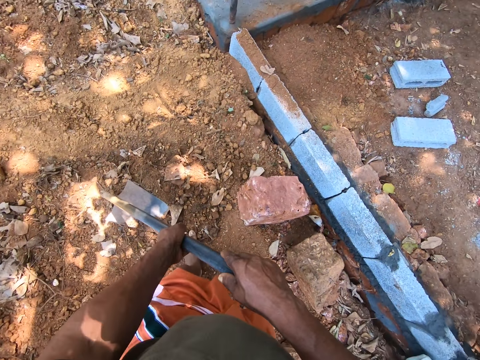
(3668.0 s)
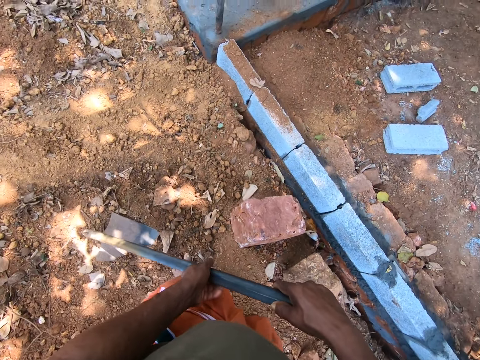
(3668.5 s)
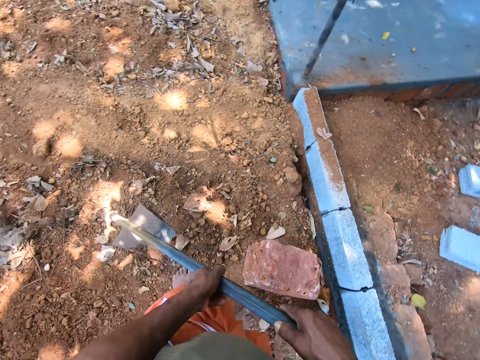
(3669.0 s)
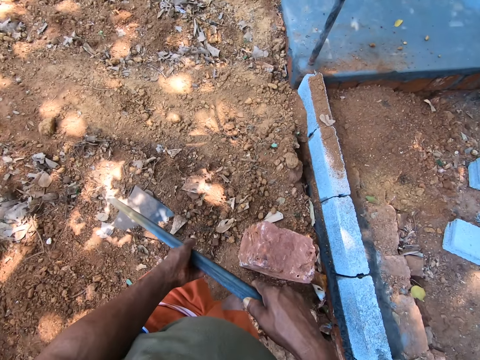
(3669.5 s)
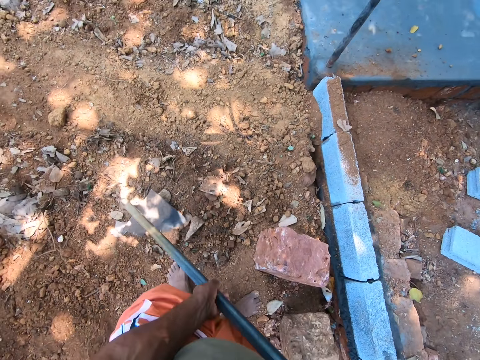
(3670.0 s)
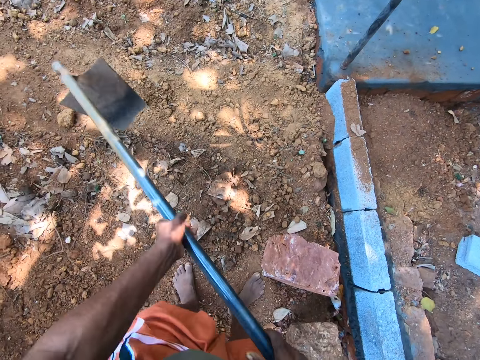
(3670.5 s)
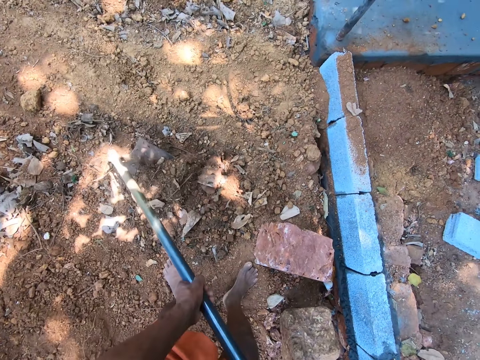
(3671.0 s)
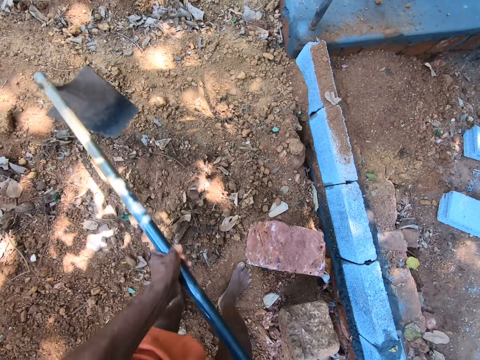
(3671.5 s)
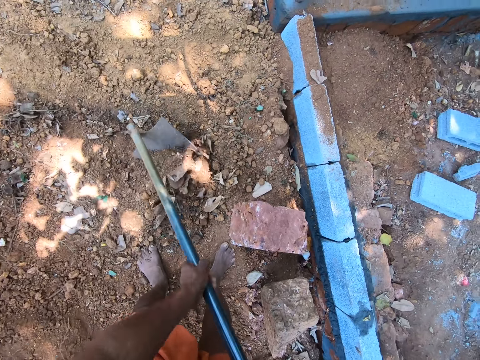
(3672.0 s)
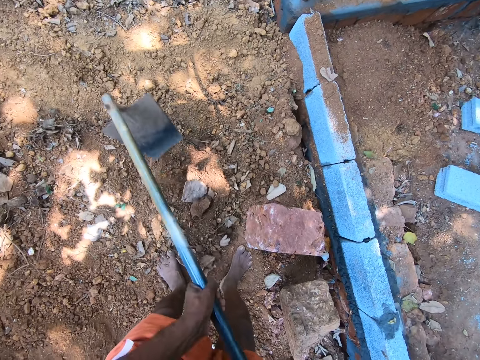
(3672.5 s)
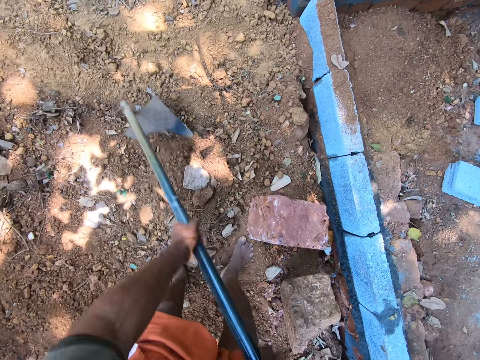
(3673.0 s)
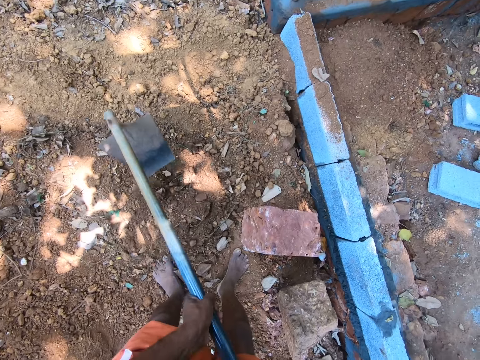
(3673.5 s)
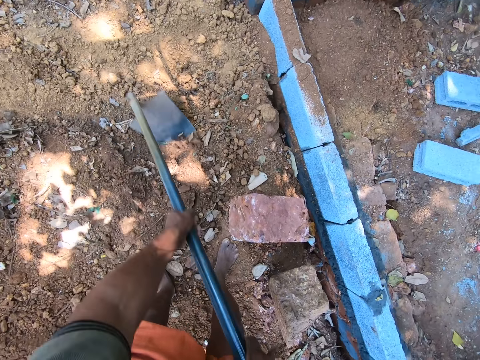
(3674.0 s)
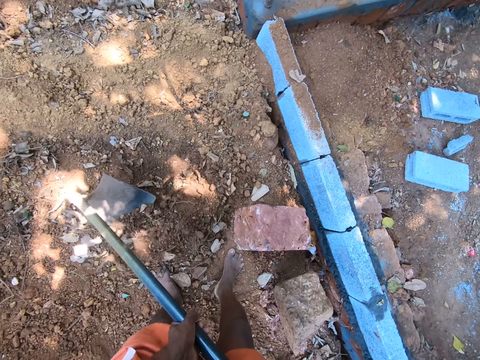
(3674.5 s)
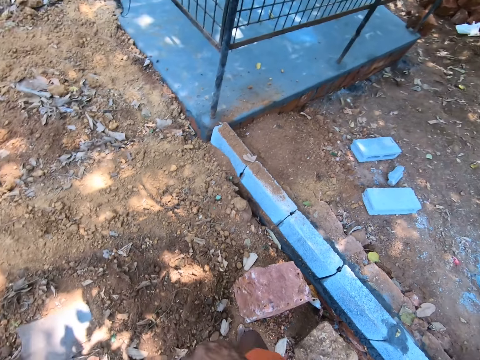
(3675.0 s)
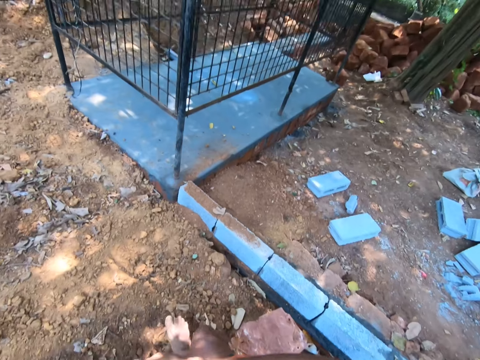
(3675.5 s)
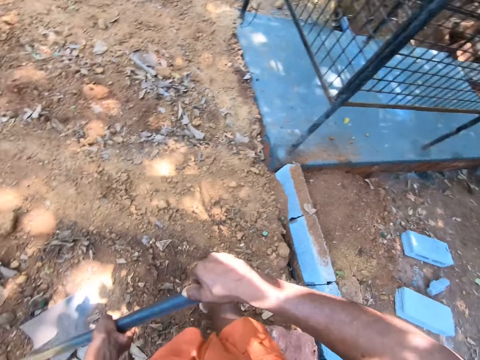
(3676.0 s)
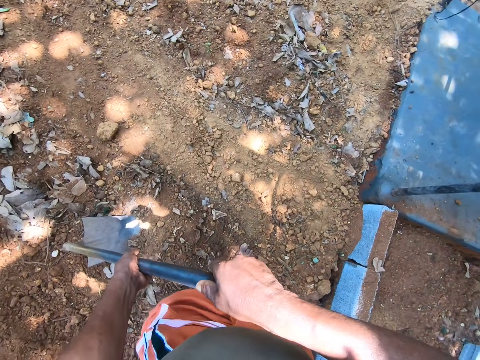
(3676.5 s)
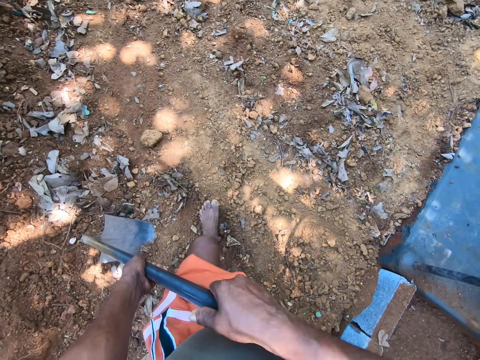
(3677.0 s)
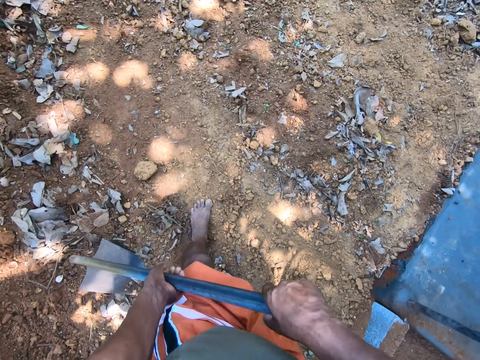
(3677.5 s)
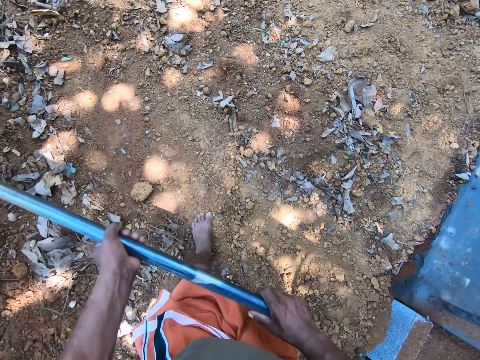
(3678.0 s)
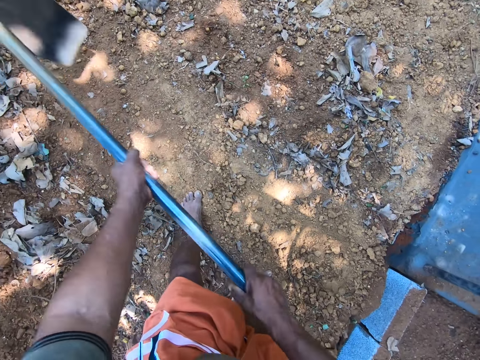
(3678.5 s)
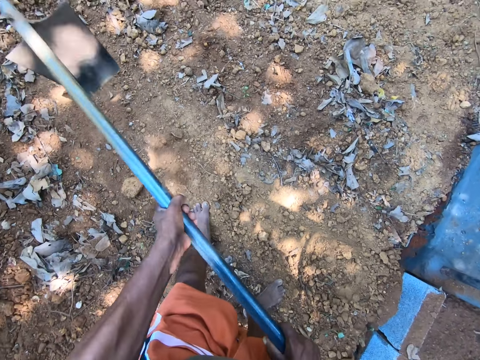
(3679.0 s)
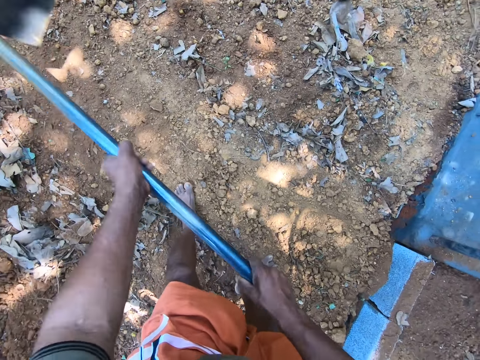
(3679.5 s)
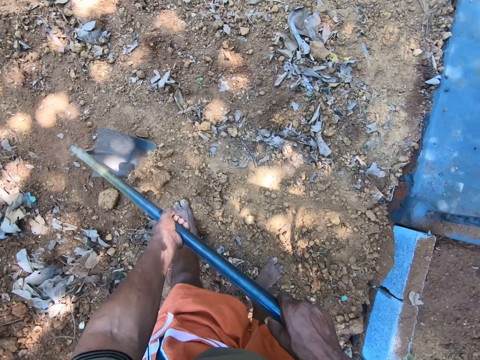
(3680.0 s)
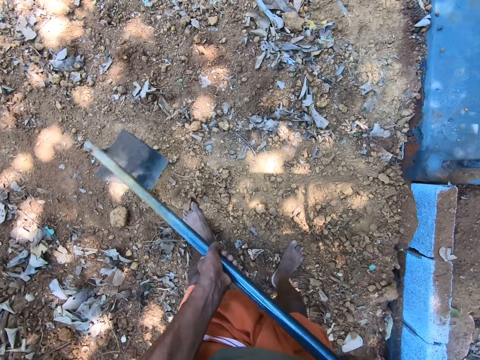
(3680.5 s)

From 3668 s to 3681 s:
The camera wearer digs the ground with the digging hoe in his hands. He looks around the compound. He holds the digging hoe in an upright position with both hands. He digs the ground with the digging hoe in his hands.

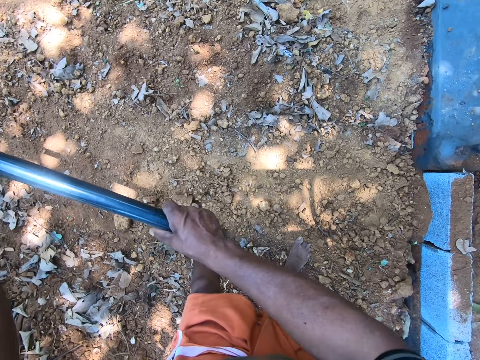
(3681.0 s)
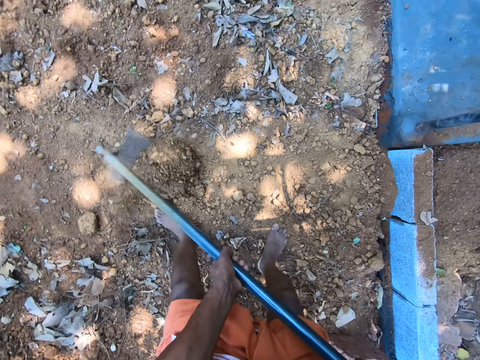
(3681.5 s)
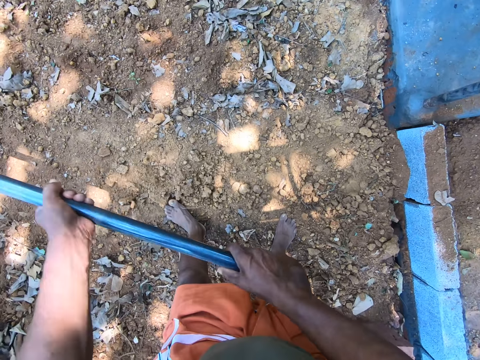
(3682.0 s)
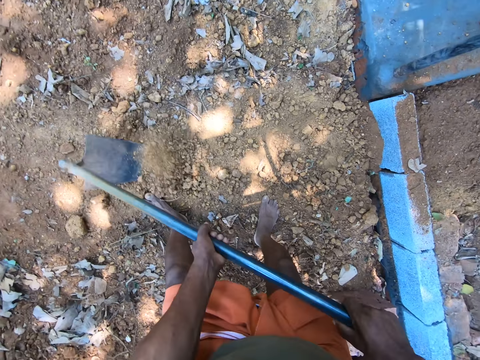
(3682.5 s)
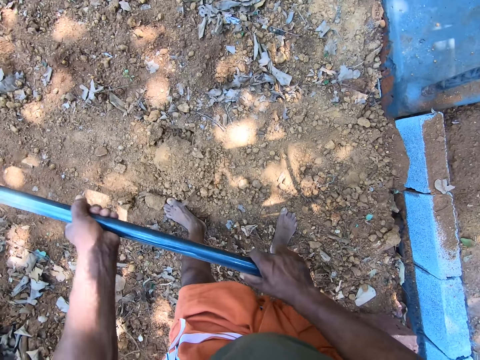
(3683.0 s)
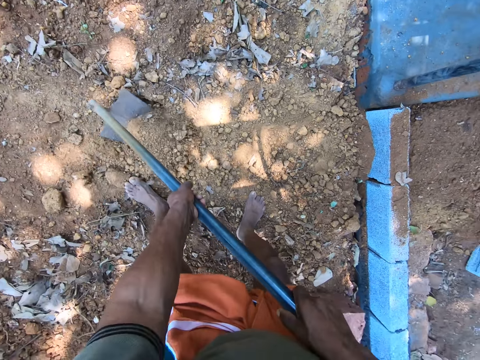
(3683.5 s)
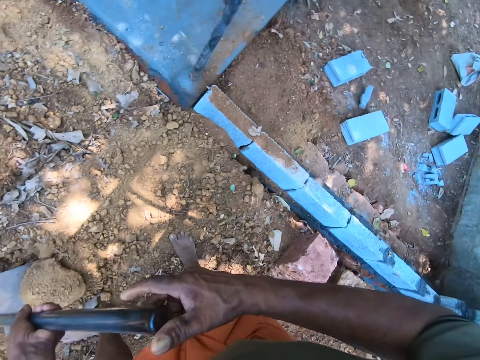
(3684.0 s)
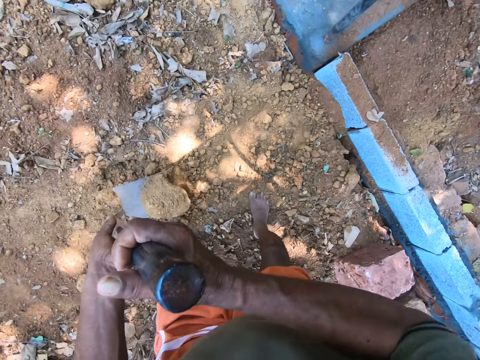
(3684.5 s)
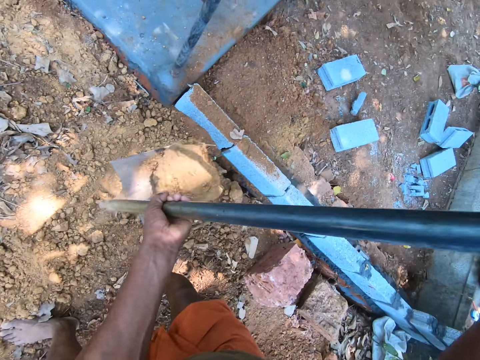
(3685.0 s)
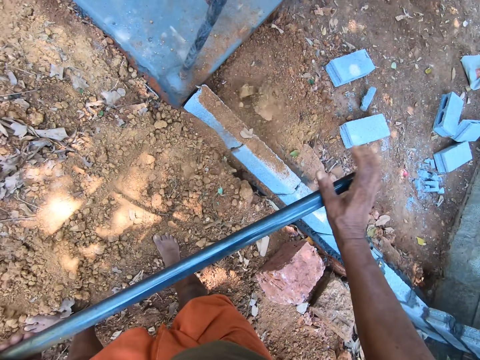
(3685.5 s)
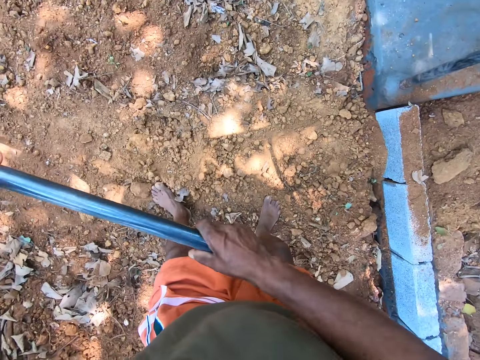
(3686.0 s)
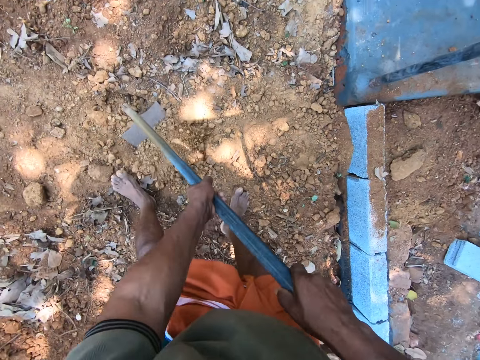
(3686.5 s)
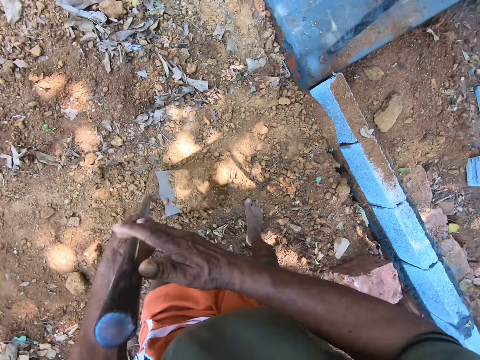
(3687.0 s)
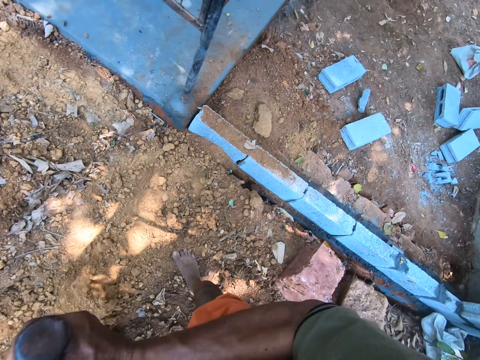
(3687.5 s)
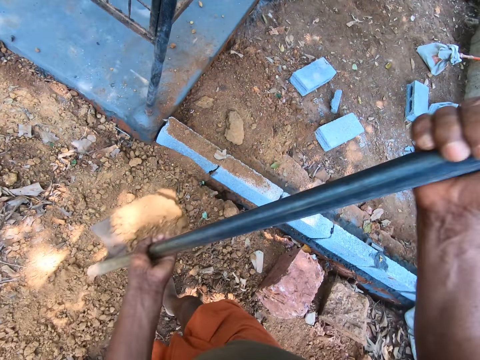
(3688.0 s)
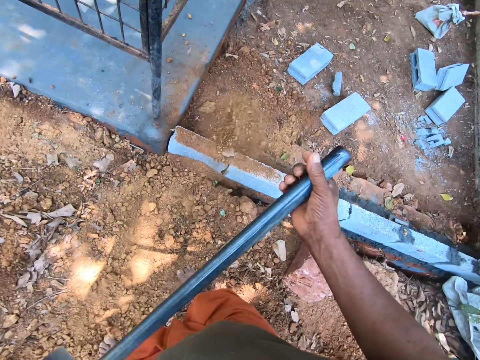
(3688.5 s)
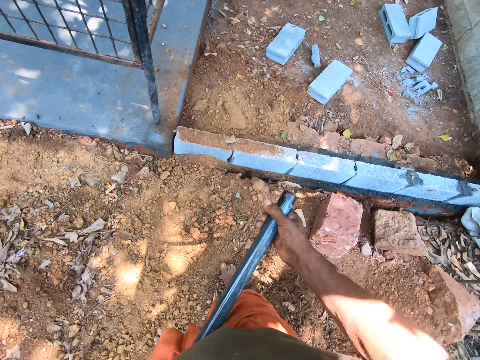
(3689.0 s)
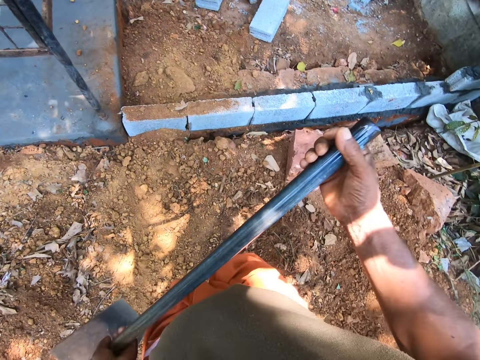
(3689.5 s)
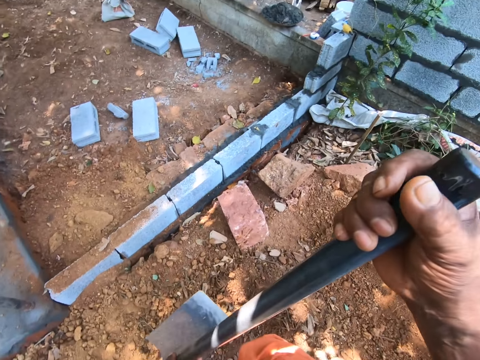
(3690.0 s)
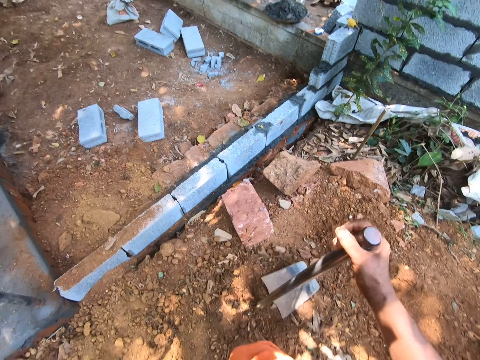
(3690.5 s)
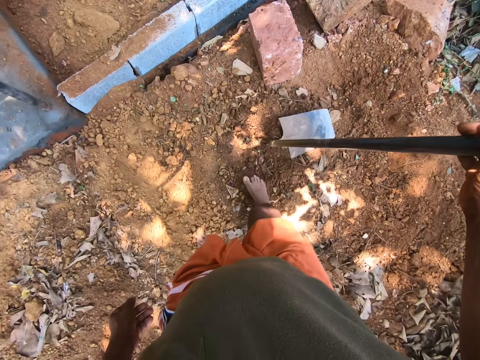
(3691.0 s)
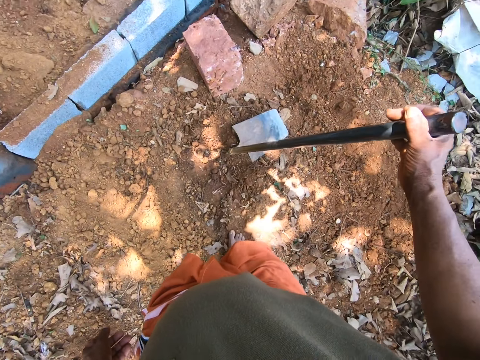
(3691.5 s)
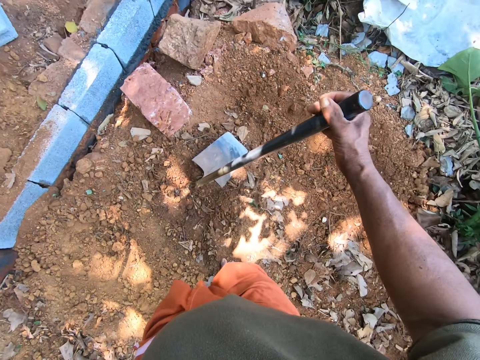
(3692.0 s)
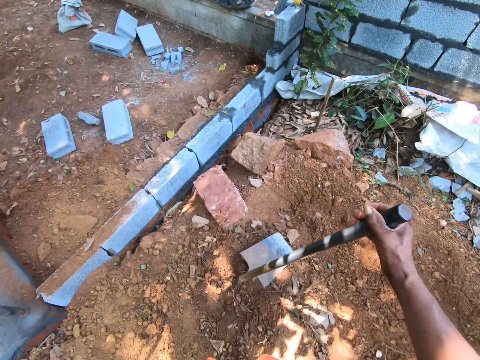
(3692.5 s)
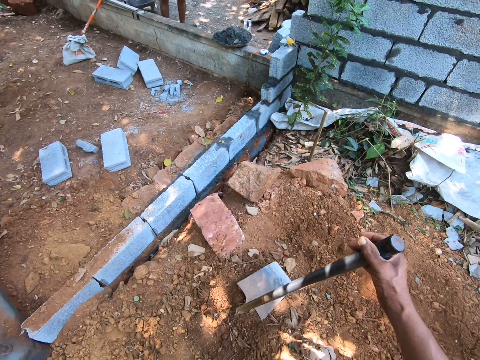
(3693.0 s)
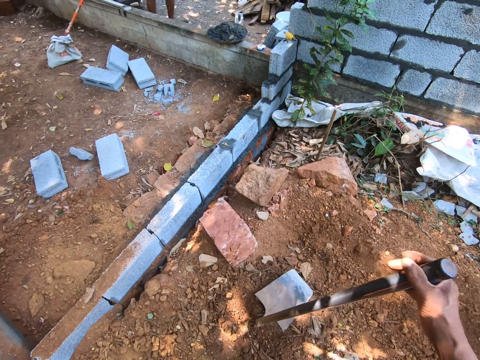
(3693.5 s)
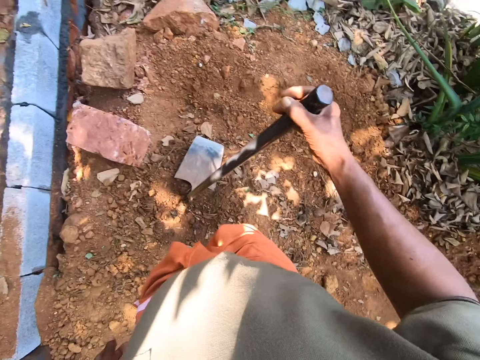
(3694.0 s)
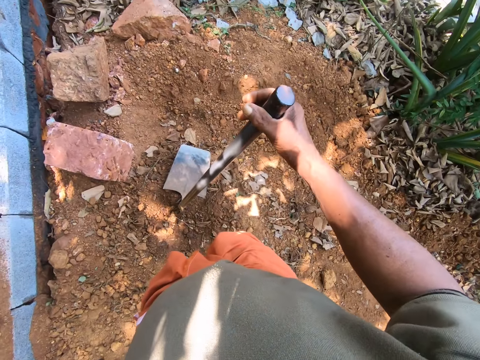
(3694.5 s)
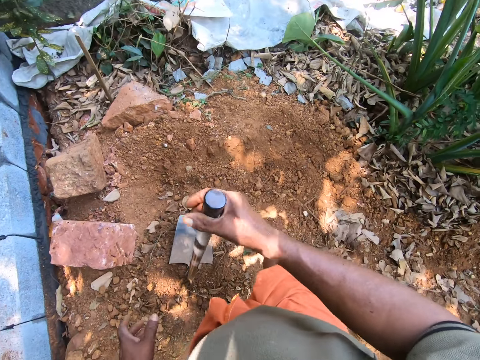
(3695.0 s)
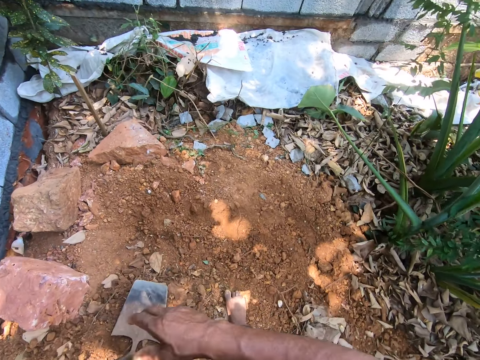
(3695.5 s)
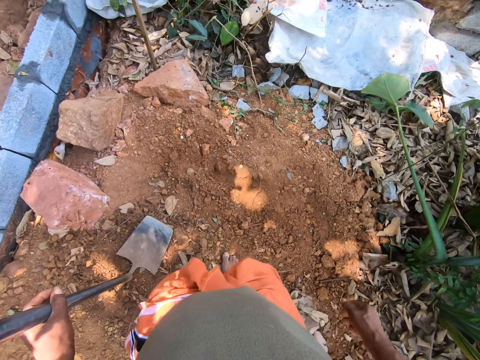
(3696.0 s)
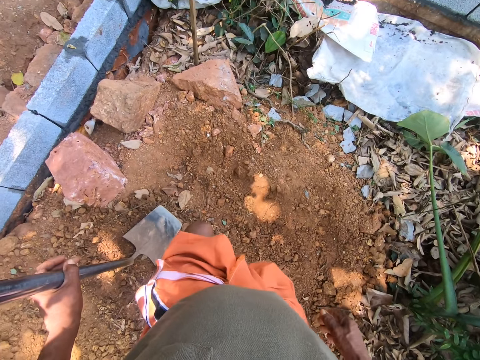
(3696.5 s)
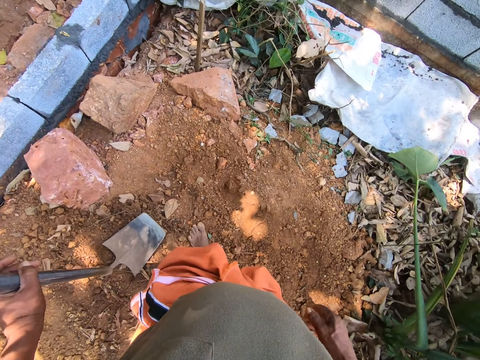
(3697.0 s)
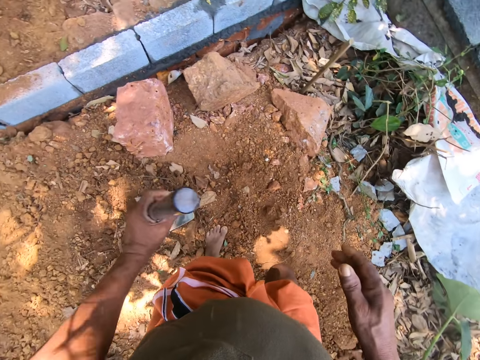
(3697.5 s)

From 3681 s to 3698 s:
The camera wearer converses with a group of people. He scoops sand from the ground with the digging hoe in his hands. He pours the sand in the digging hoe in his hands in the fenced space. He throws away the soil. He scoops sand from the ground with the digging hoe in his hands. He digs the ground with the hoe. He collects the soil with the hoe. He pours the sand in the digging hoe in his hands in the fenced space. He throws away the soil. He looks around the compound. He holds the digging hoe in an upright position with his right hand. He holds the digging hoe in an upright position with his left hand.
